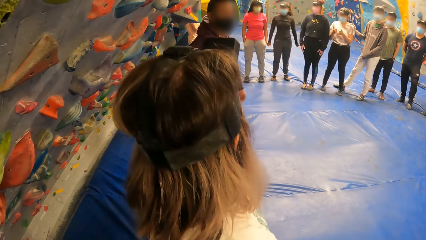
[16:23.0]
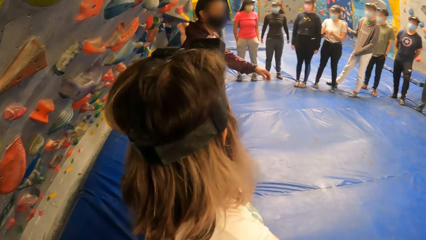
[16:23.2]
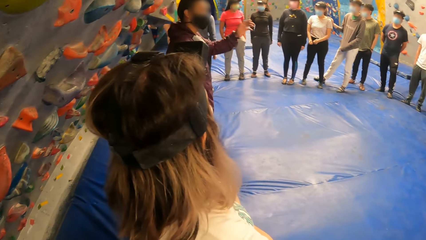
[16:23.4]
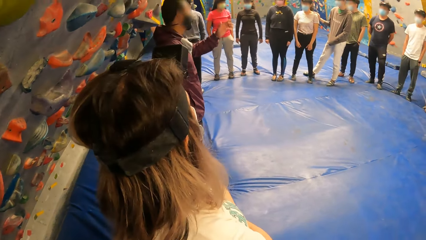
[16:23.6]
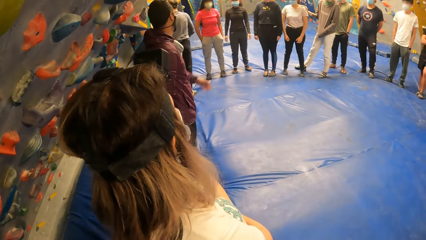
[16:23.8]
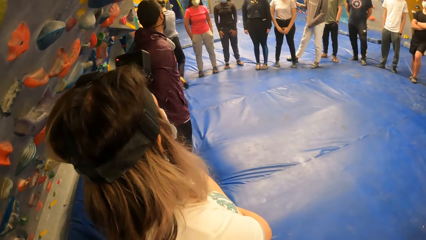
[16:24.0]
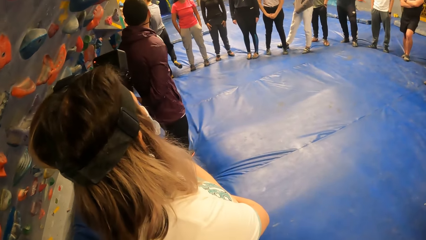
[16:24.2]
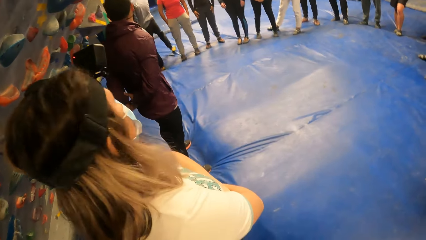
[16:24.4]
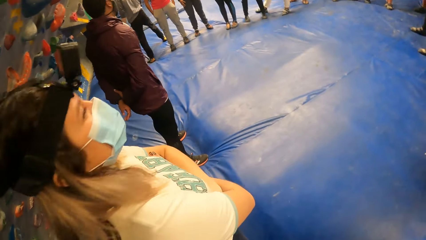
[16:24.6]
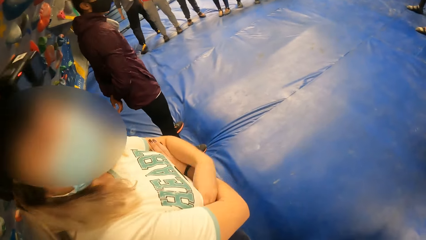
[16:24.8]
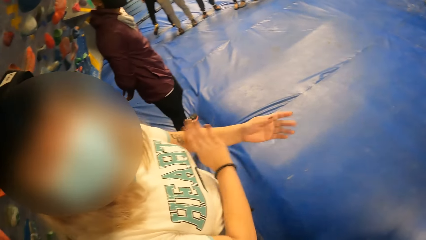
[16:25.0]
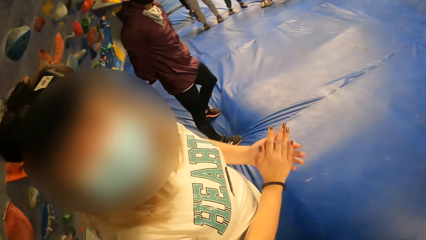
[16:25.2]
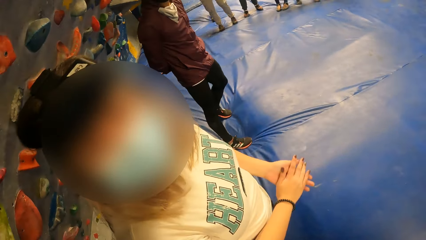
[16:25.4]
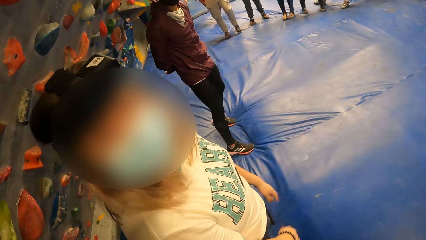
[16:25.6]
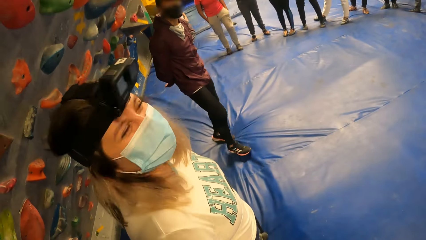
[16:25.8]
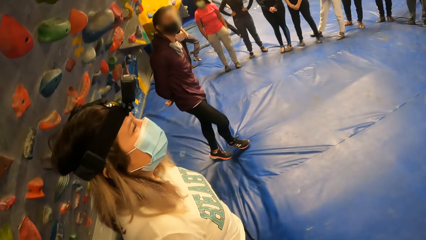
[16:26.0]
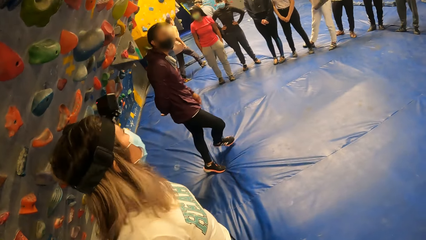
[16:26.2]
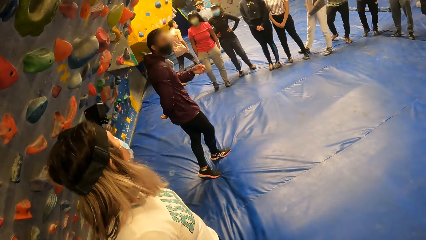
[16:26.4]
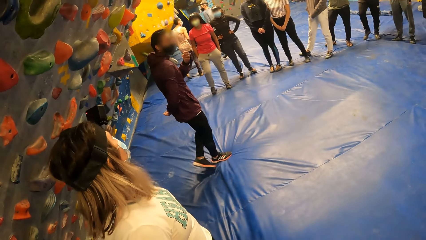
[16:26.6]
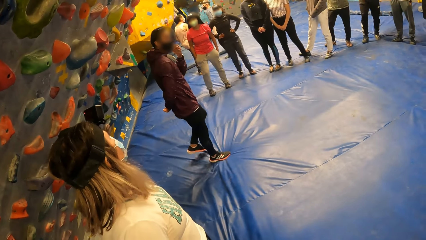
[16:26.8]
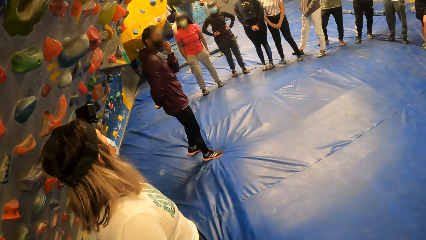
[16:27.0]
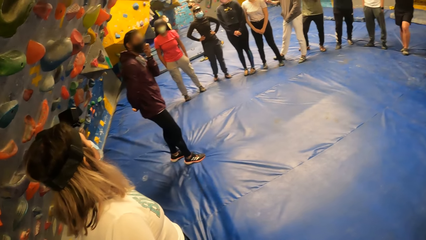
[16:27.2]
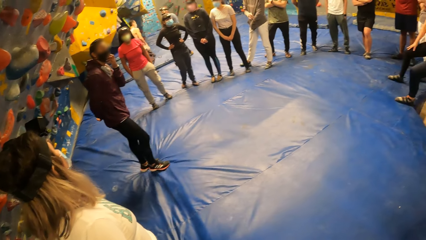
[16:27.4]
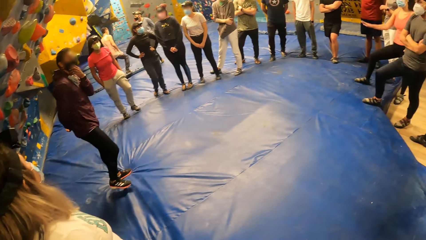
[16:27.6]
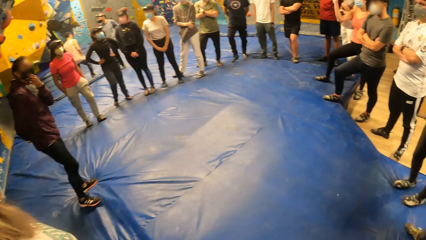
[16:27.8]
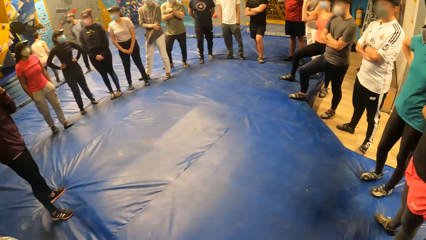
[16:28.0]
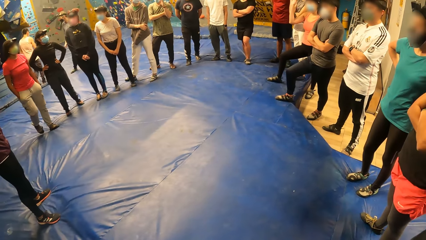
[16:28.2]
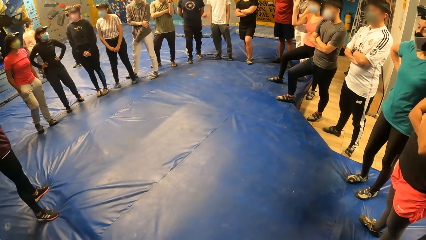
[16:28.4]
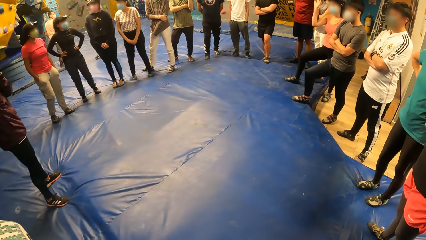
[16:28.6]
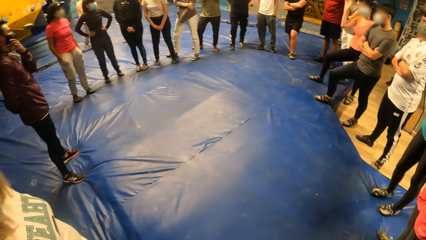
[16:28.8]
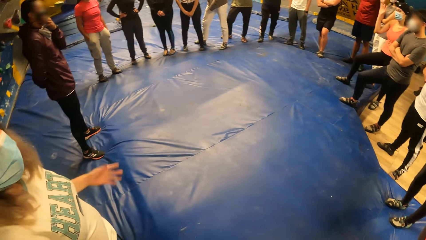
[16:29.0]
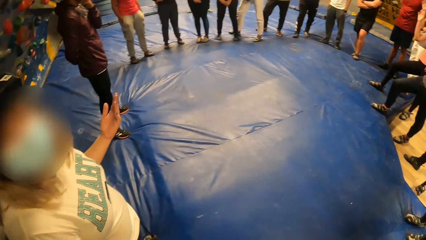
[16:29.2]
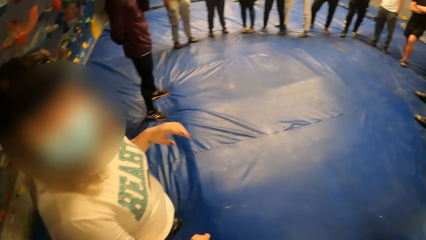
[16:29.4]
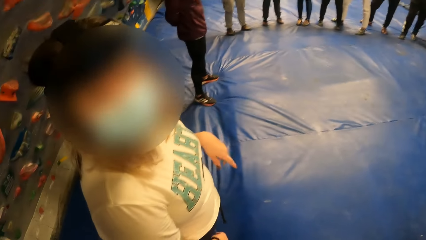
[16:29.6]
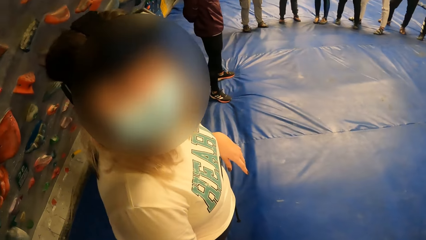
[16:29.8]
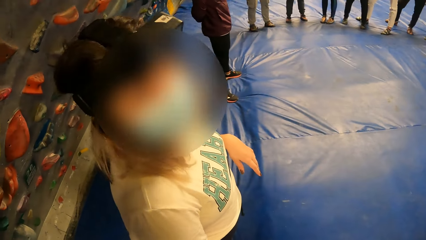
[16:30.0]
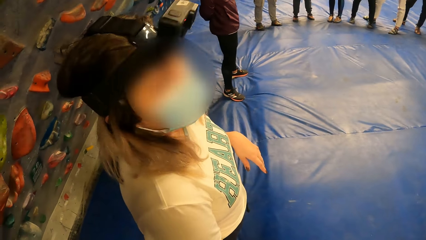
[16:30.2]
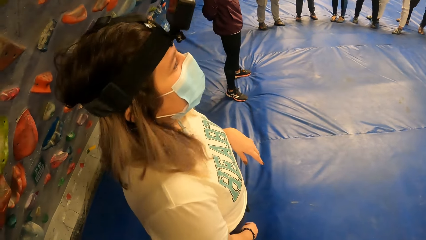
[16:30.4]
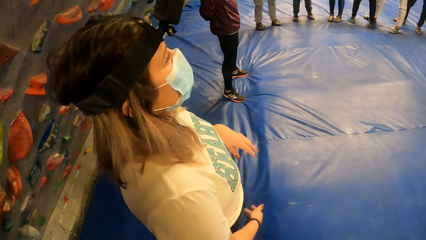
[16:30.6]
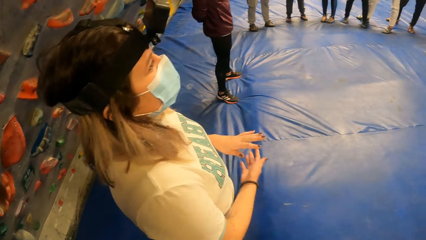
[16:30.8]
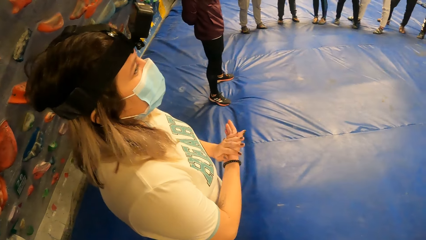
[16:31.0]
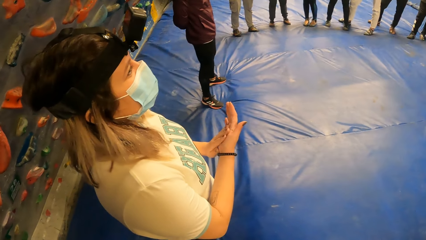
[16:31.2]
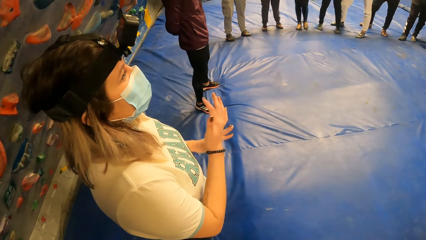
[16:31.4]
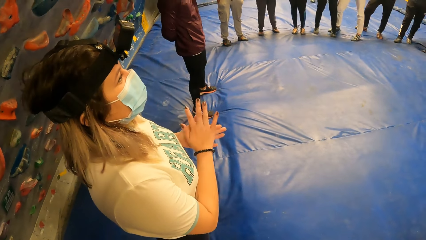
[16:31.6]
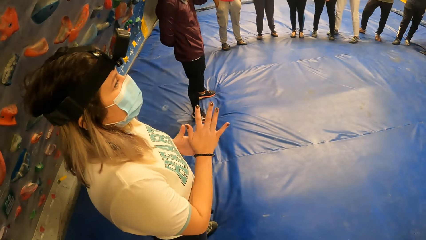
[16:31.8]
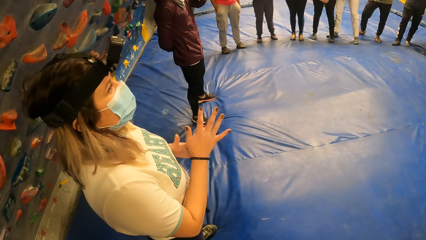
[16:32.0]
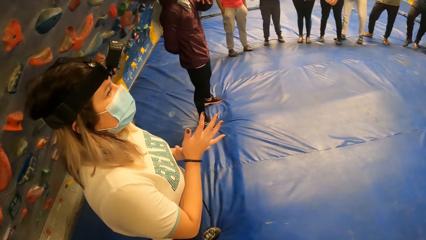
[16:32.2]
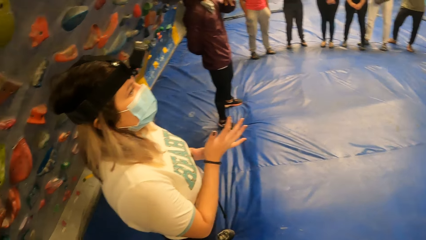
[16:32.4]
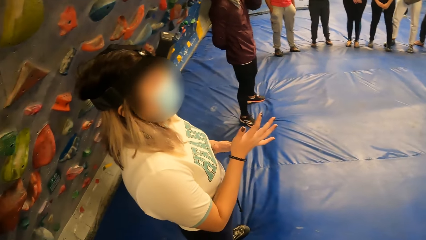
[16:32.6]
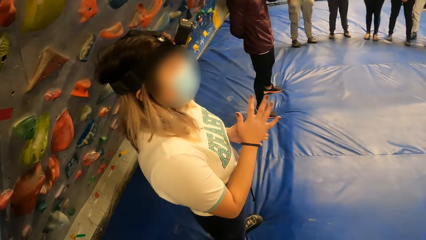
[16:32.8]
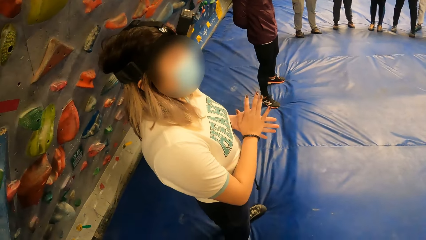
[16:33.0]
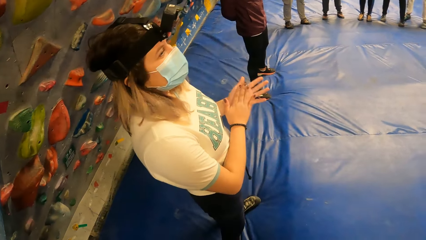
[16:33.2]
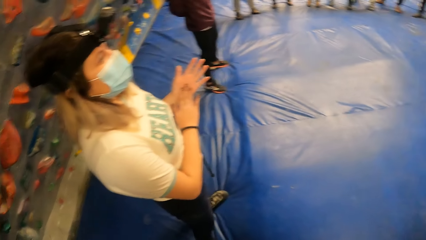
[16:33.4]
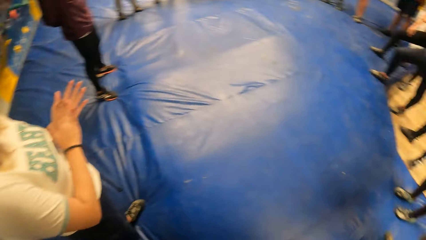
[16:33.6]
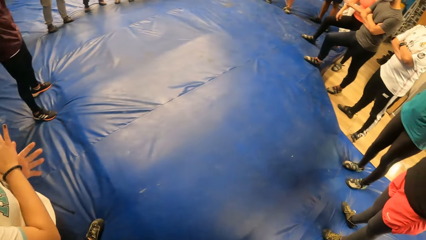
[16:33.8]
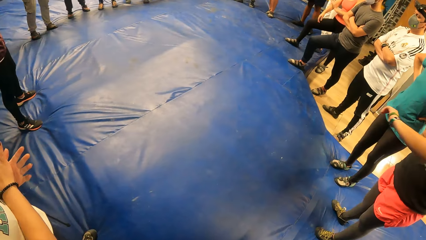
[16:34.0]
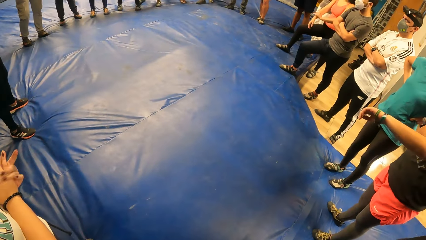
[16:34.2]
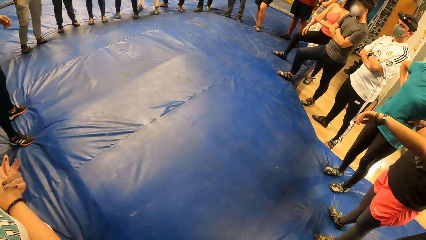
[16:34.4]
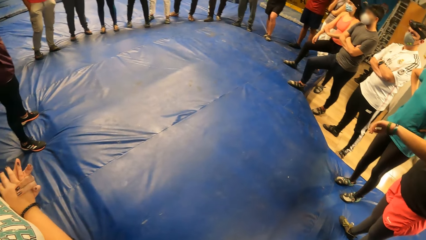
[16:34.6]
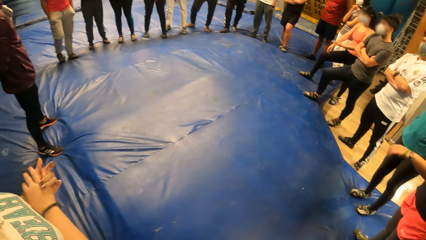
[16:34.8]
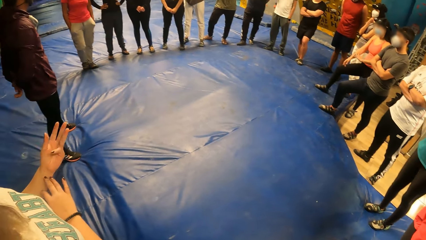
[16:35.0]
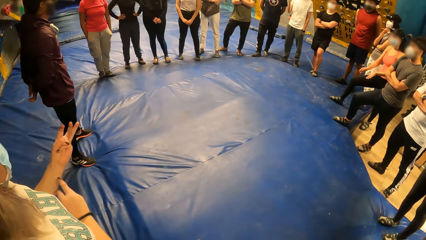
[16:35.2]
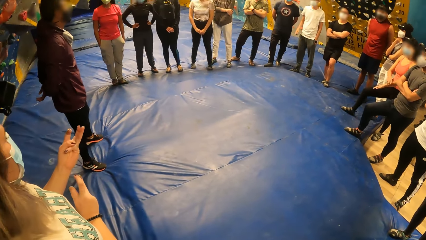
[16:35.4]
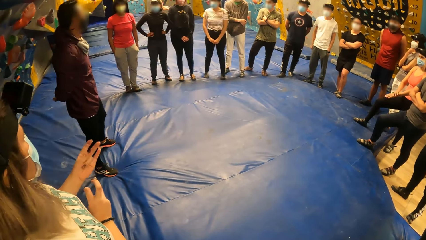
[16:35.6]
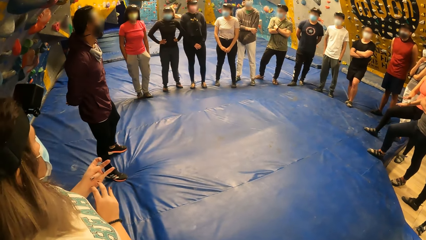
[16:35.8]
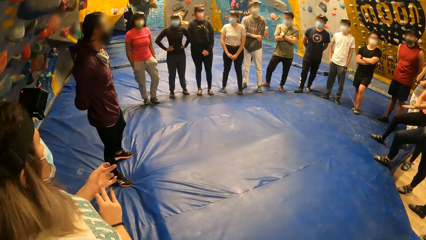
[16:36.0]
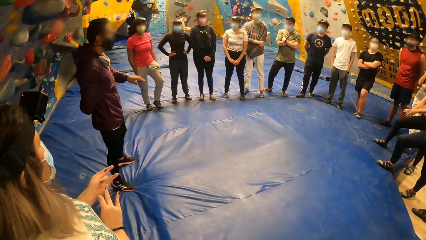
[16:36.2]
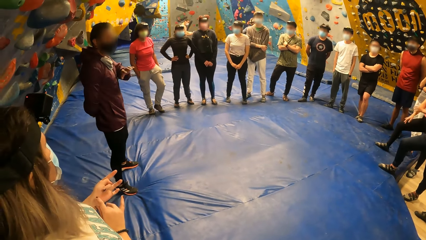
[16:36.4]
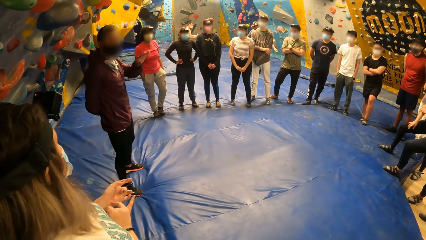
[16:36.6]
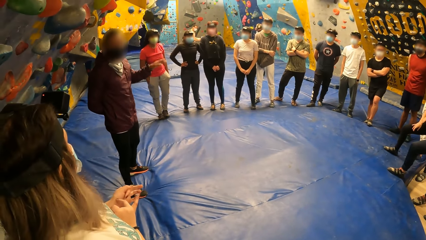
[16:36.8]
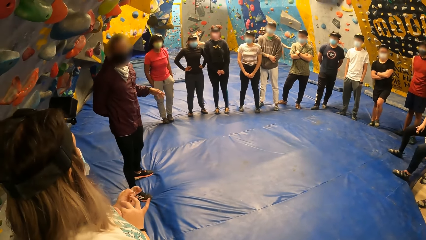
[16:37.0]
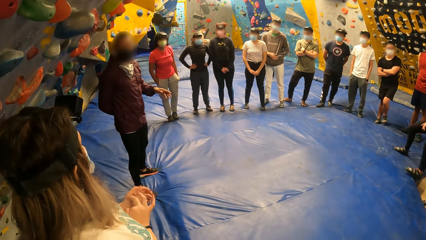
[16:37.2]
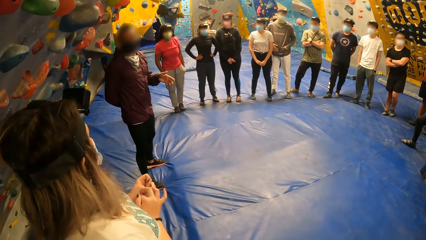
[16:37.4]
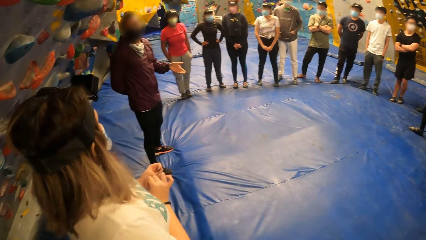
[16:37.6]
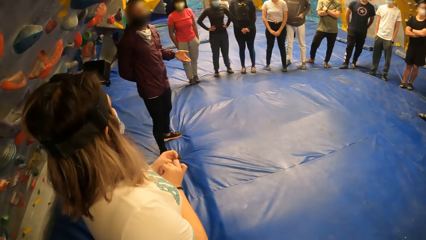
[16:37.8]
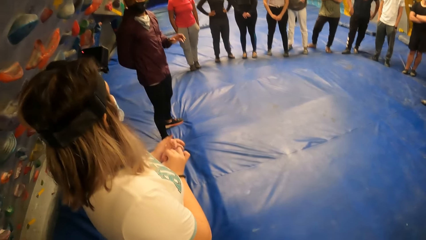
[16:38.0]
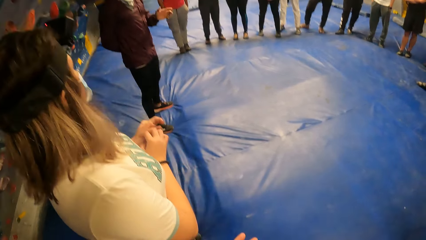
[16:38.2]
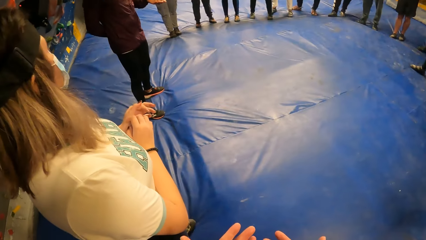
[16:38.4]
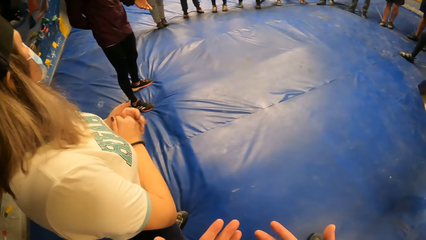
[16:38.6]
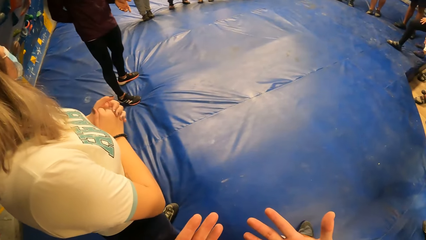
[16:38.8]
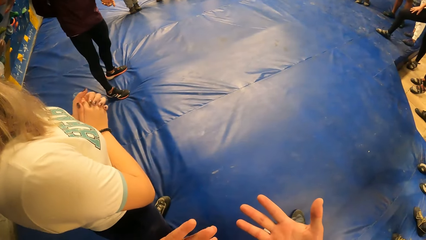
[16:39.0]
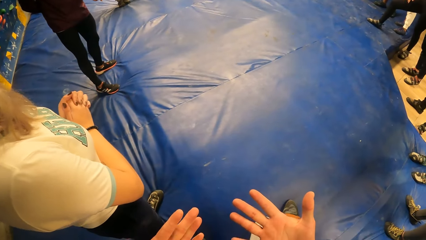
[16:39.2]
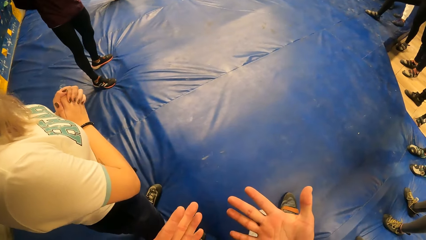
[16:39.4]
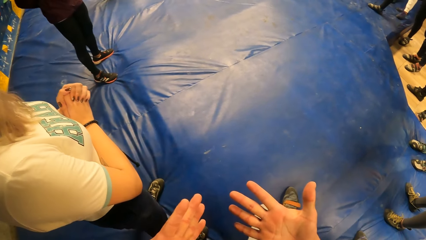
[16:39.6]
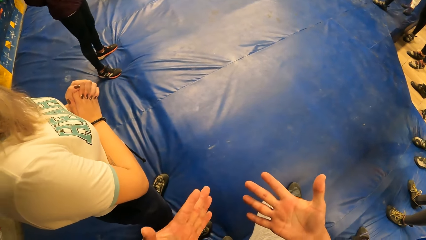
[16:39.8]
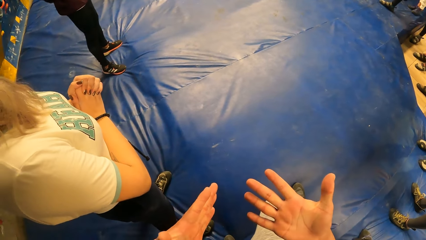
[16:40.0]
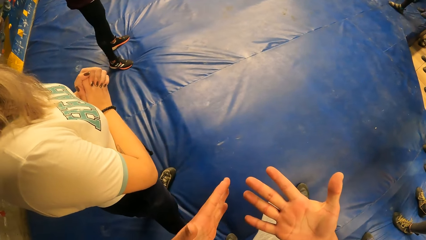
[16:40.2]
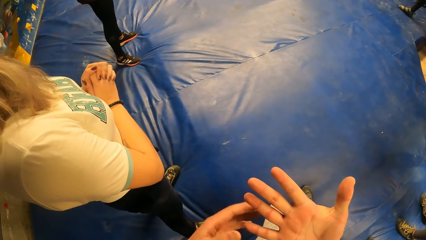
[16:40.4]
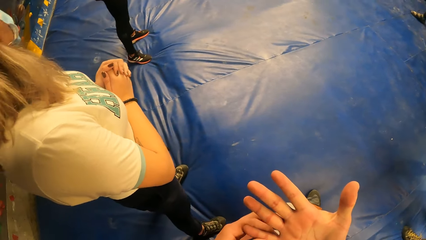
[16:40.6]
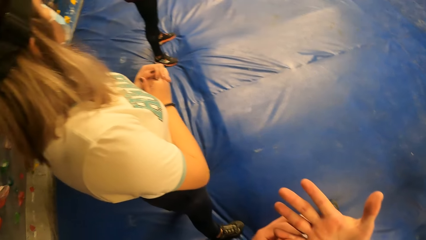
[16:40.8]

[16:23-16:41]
A person raises hand. The camera wearer looks around and talks to a woman. The woman holds her hands together and drops her hands. The camera wearer looks around and talks to the woman. The woman rubs the hands. Another person looks at the watch. The camera wearer looks around. The first person talks while demonstrating with the hands. The camera wearer checks on his hands.
